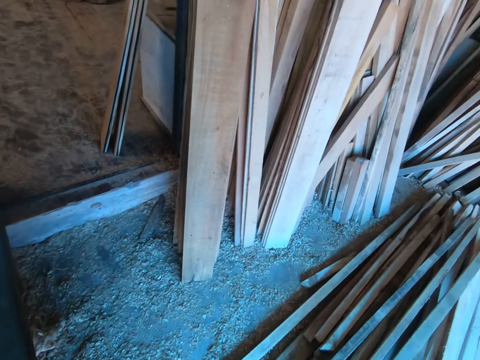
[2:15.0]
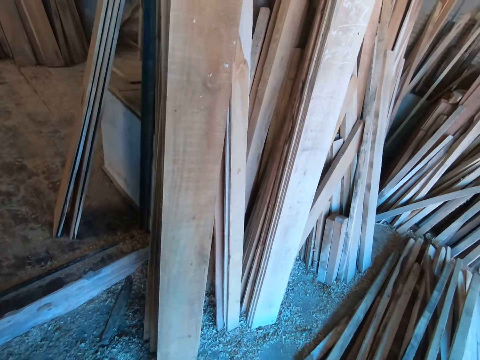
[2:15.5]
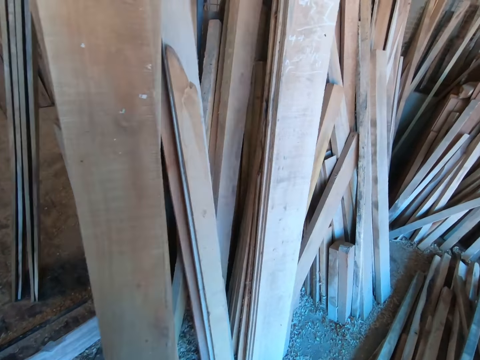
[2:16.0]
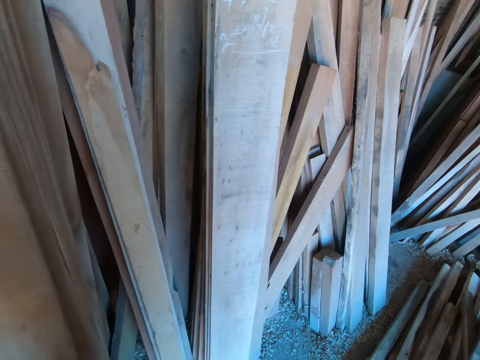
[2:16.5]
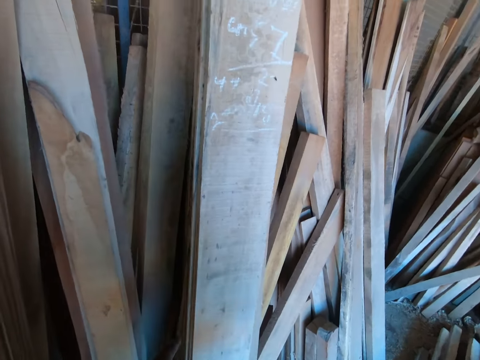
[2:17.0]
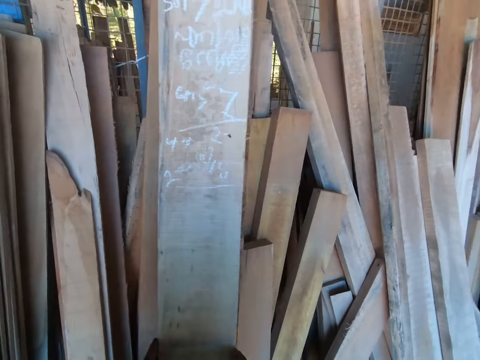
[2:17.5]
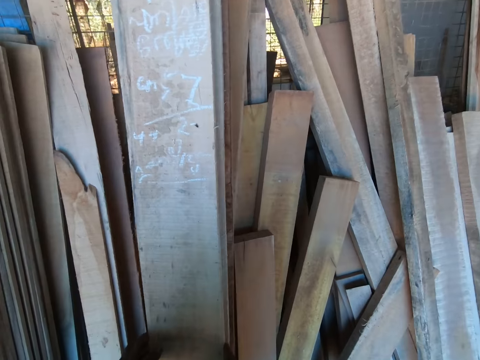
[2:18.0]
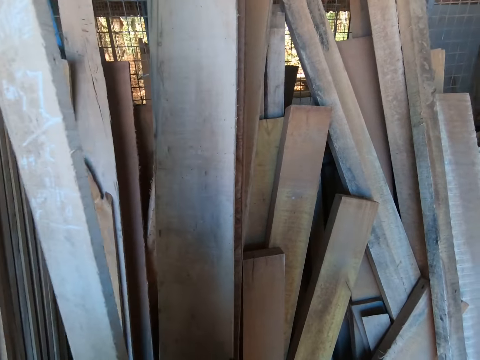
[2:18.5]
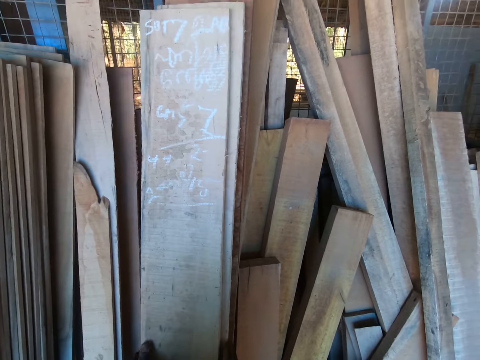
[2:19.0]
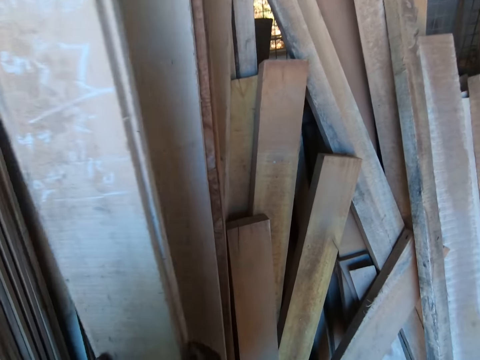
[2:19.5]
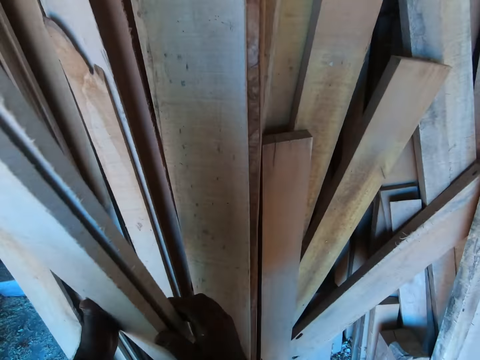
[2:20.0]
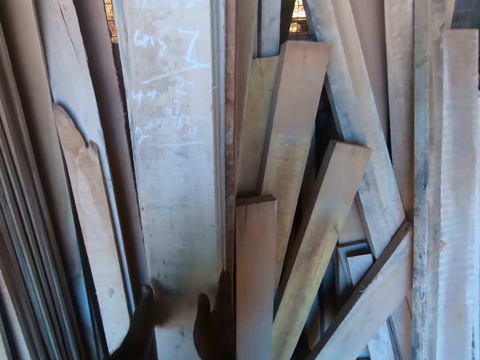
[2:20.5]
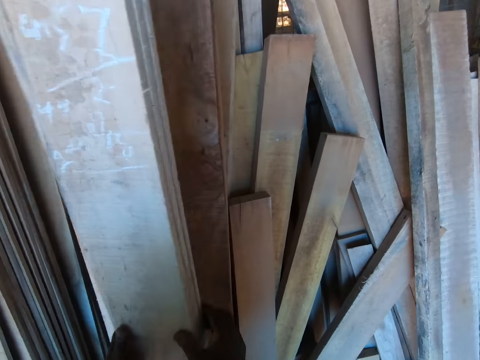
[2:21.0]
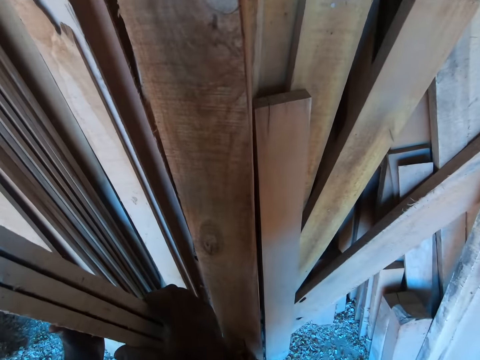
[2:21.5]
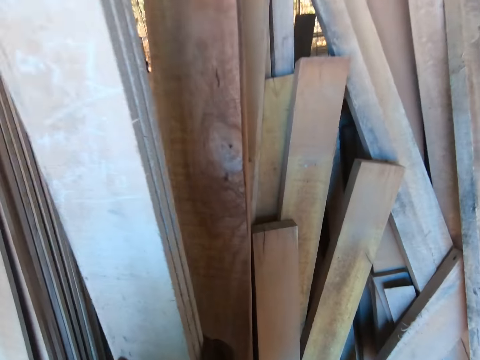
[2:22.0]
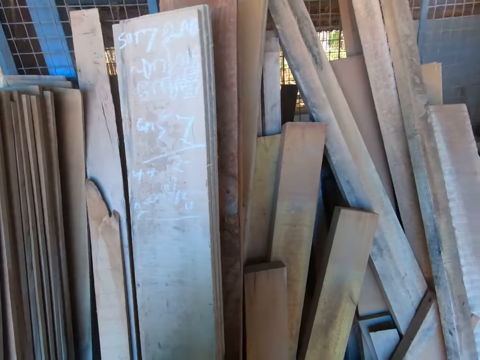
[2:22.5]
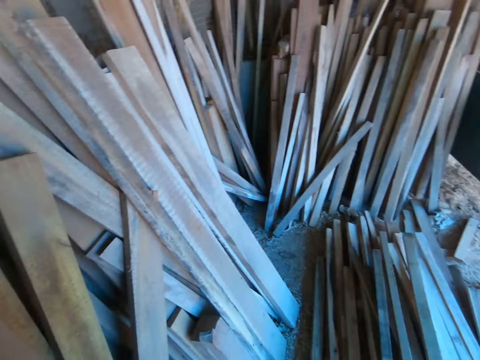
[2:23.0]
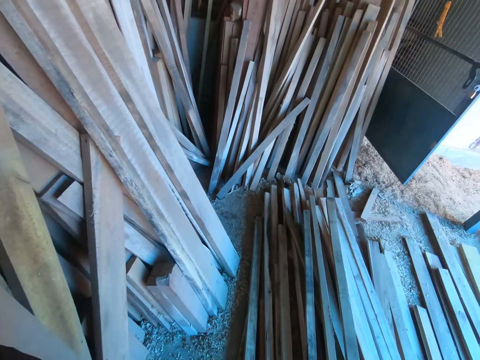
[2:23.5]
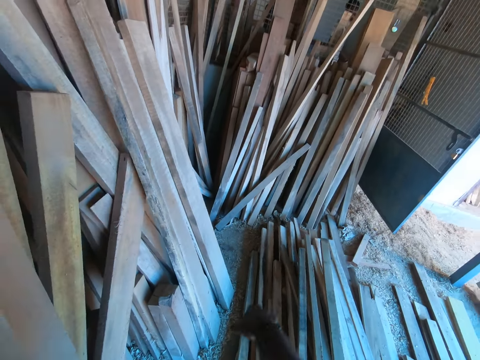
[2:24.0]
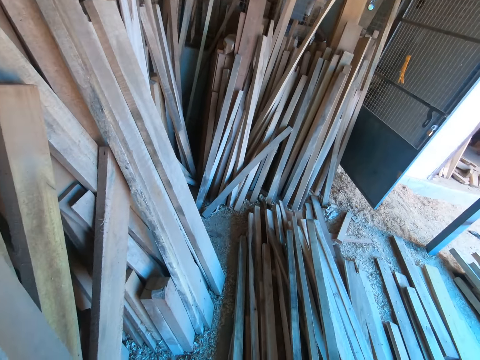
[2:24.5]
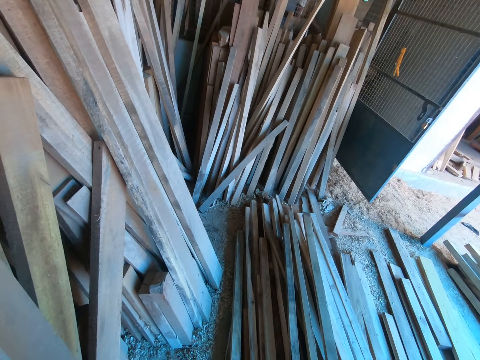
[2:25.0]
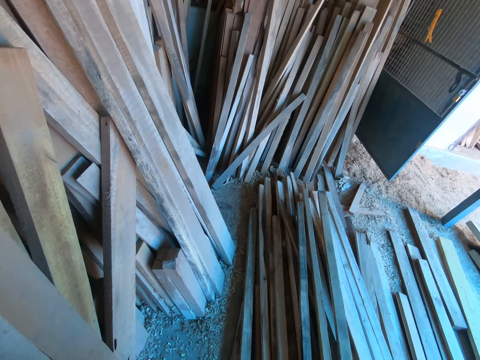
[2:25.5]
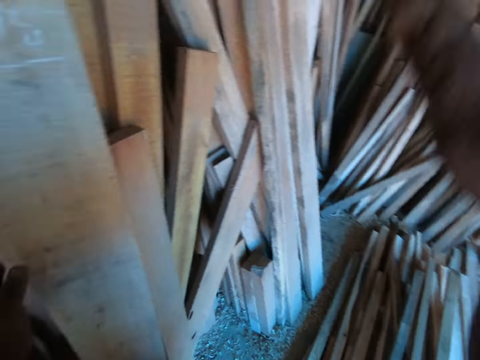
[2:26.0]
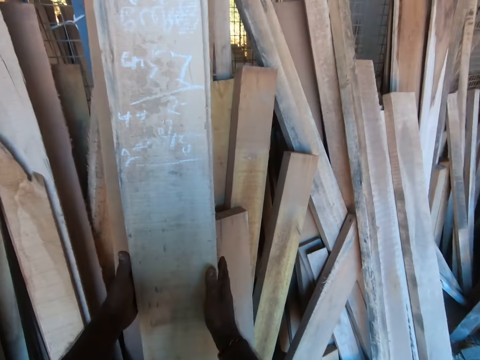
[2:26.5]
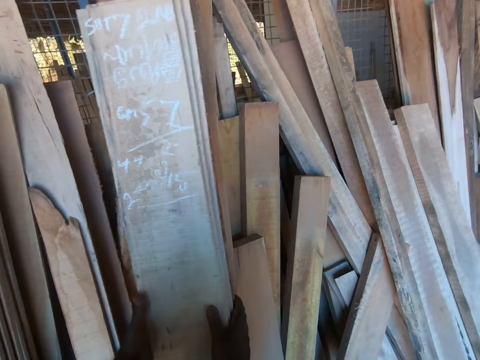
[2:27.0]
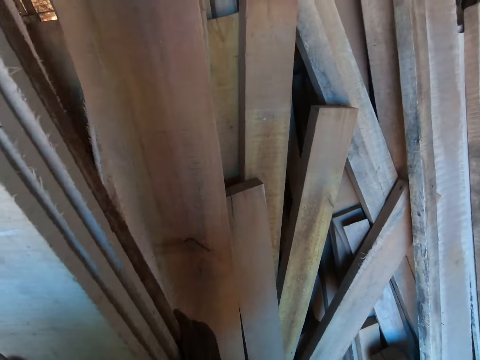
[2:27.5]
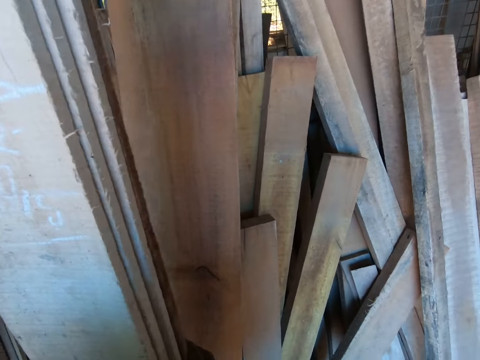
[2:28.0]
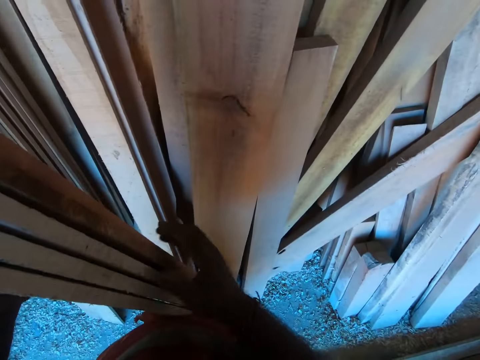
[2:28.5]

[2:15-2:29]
The camera wearer picks some wooden planks or pieces of wood from a wall with both hands. A man converses with the camera wearer. The camera wearer looks around. They raise the right hand. They remove the pieces of wood leaning on the wall.

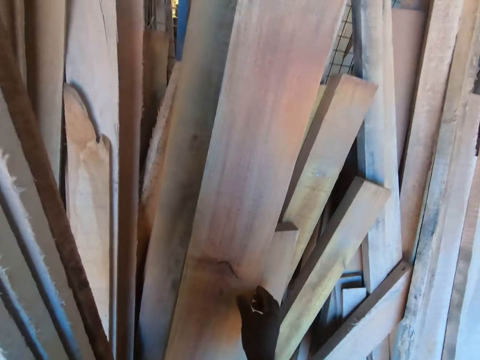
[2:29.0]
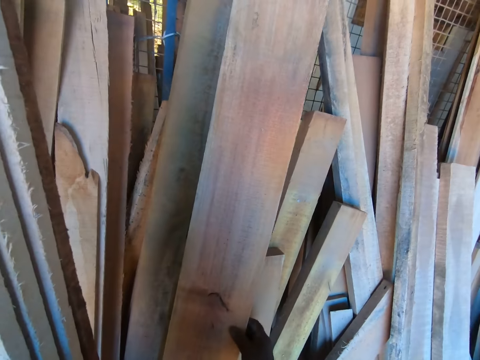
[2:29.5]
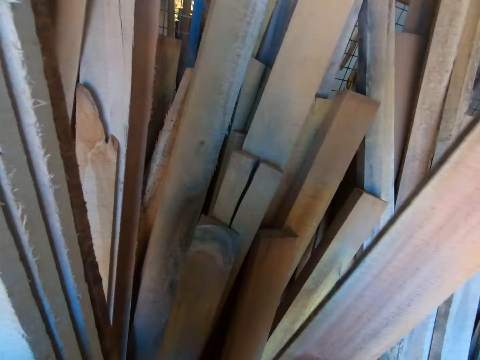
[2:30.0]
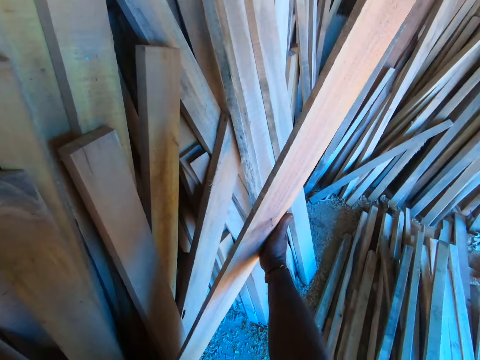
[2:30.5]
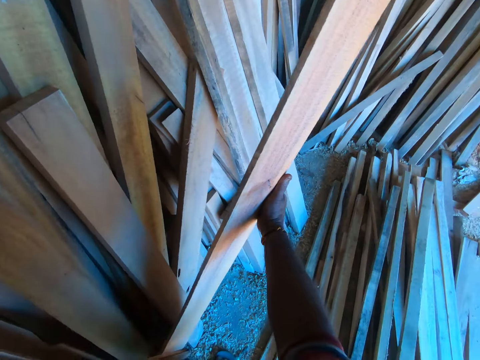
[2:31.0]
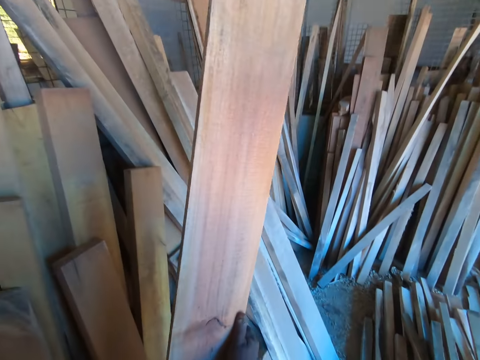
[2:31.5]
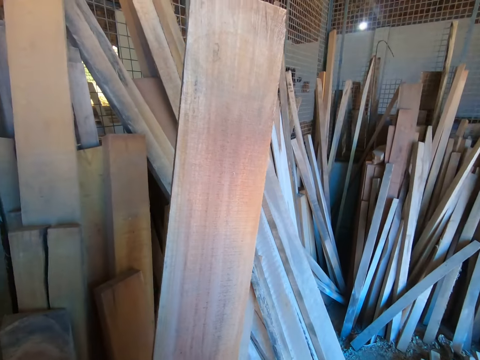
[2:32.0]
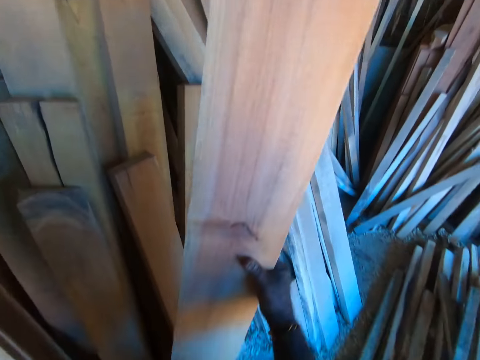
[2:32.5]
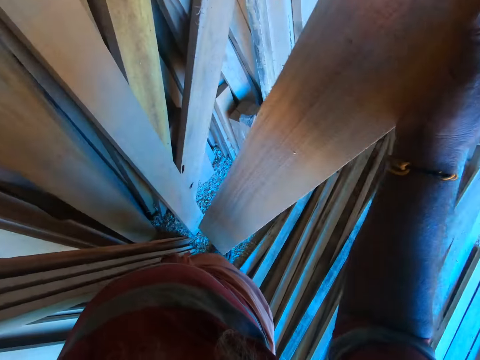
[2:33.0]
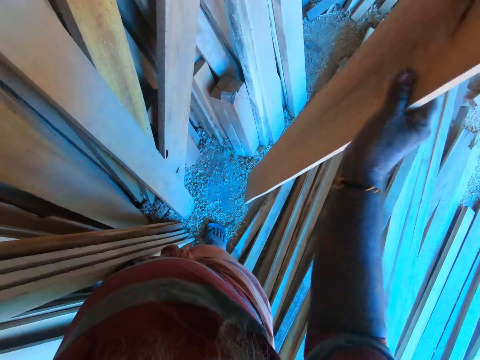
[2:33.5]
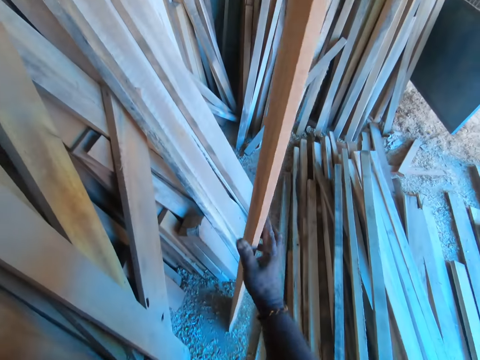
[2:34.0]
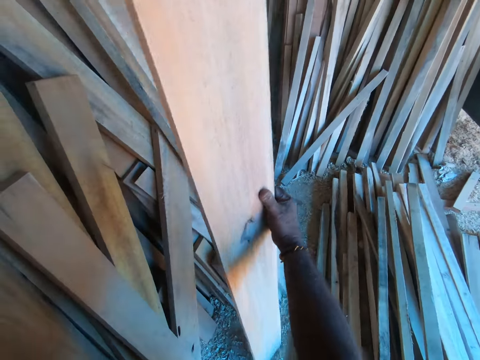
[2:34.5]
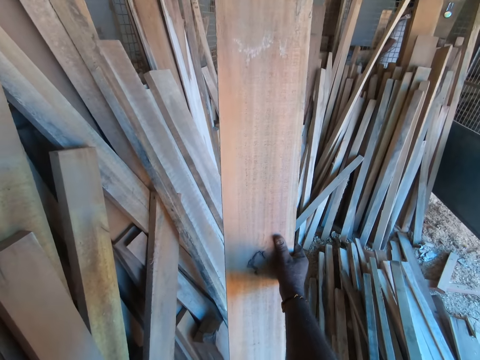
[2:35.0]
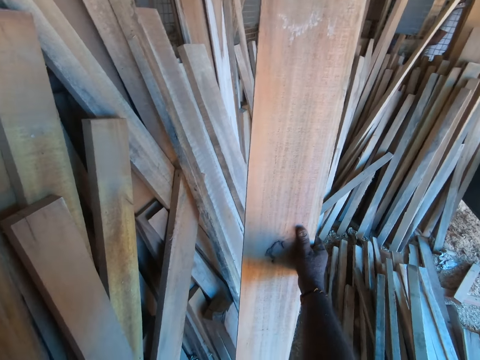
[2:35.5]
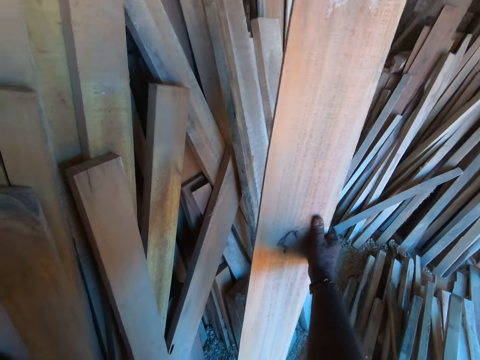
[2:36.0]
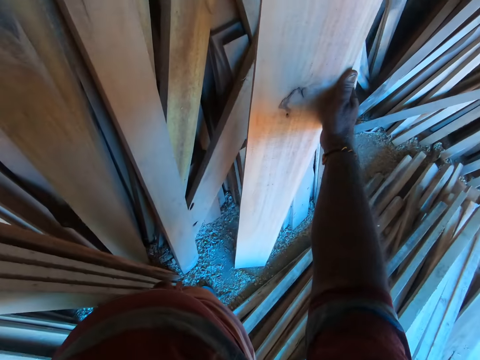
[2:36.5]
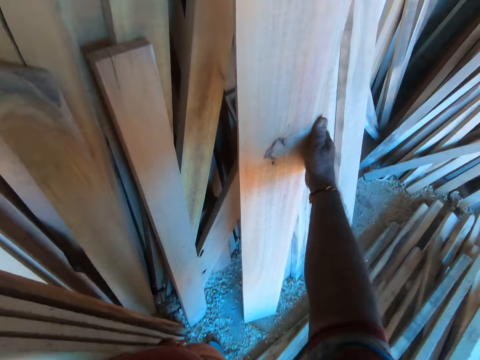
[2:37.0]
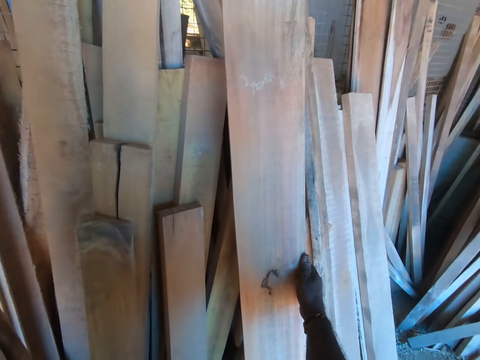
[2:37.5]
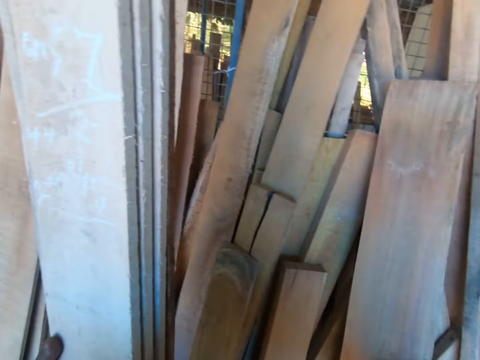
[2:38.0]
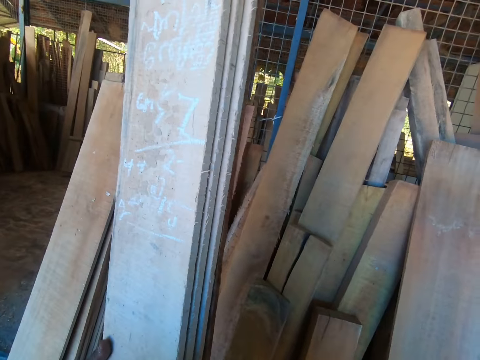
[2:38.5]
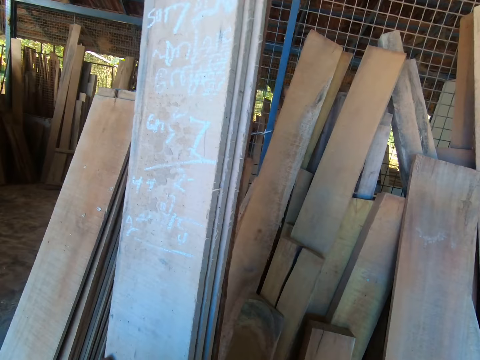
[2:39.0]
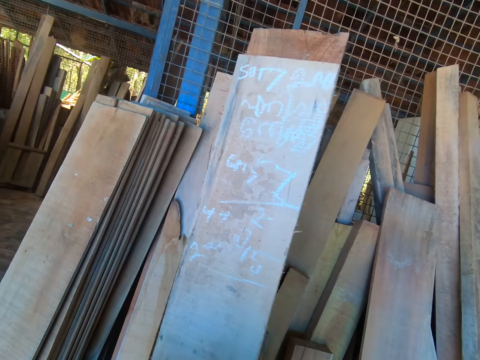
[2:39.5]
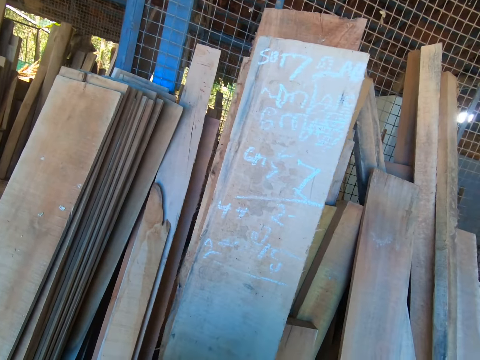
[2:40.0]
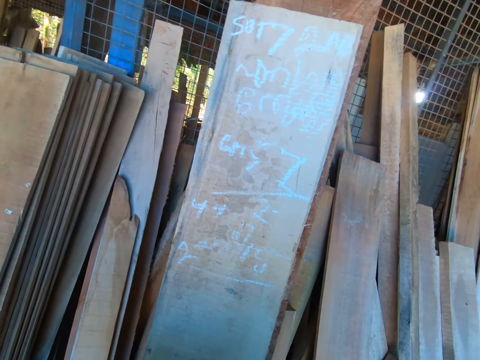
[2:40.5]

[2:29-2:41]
The camera wearer looks at the piece of wood. They lift up the piece of wood. They put down the piece of wood. They look at the piece of wood.
